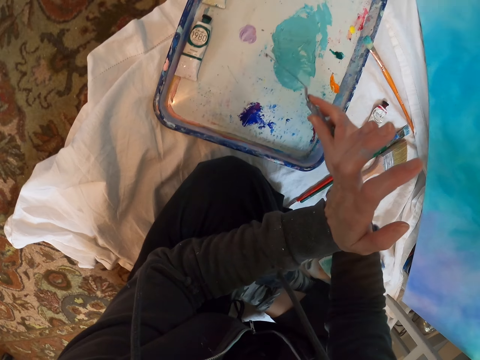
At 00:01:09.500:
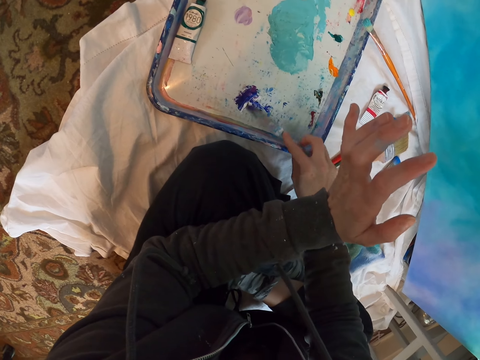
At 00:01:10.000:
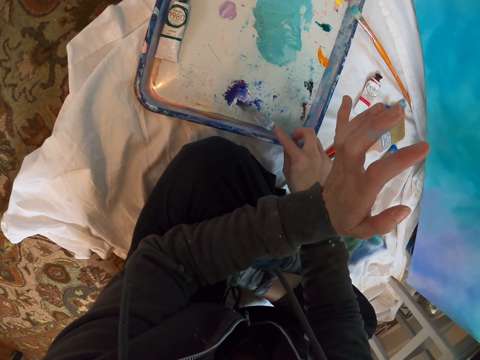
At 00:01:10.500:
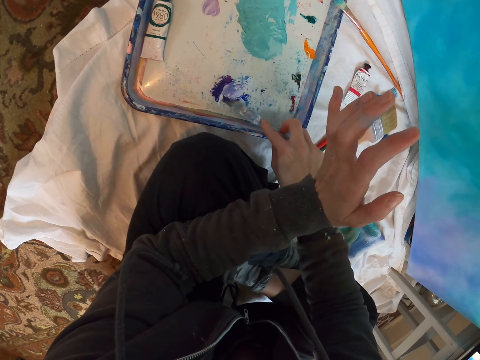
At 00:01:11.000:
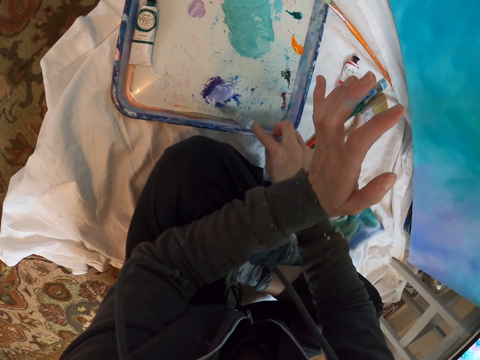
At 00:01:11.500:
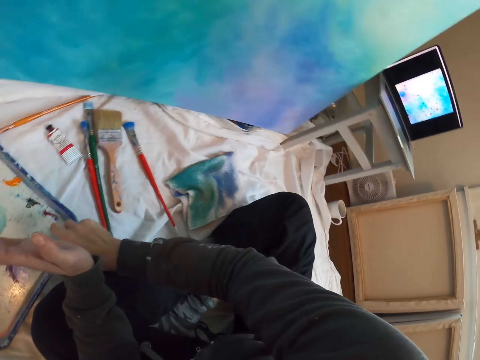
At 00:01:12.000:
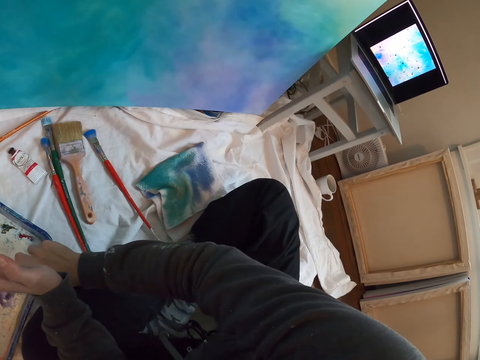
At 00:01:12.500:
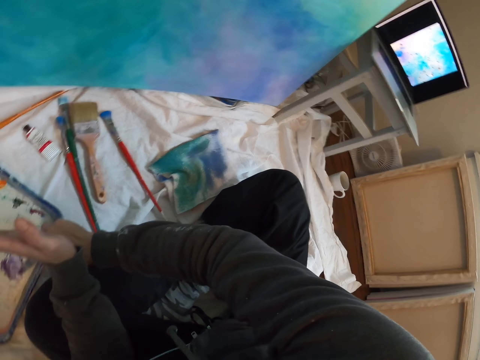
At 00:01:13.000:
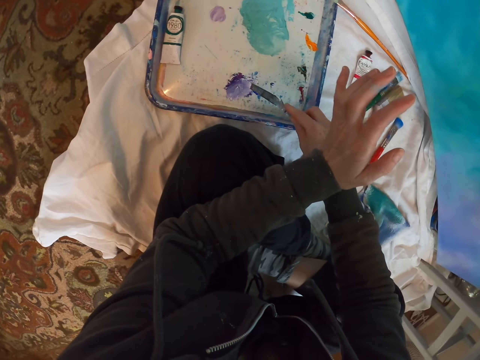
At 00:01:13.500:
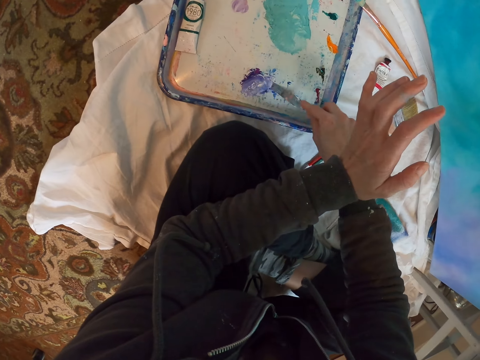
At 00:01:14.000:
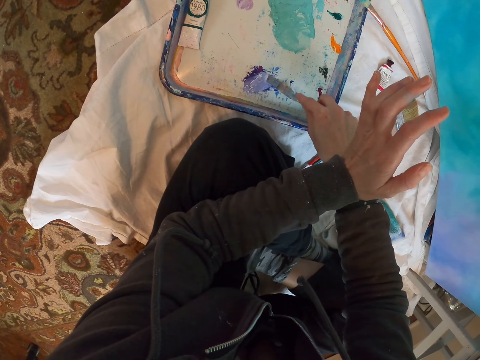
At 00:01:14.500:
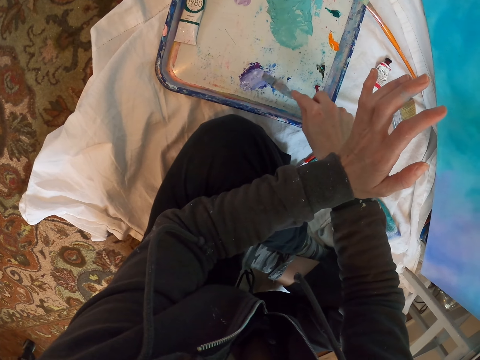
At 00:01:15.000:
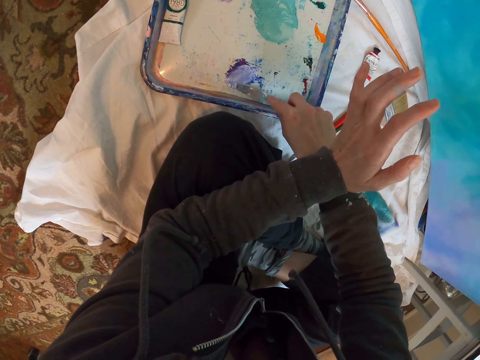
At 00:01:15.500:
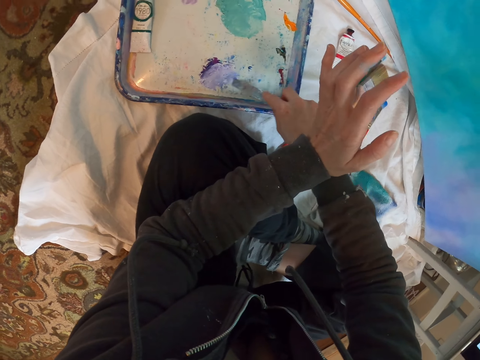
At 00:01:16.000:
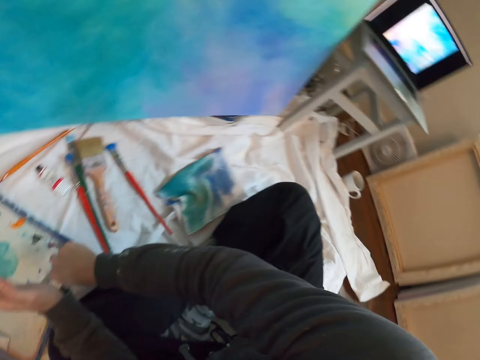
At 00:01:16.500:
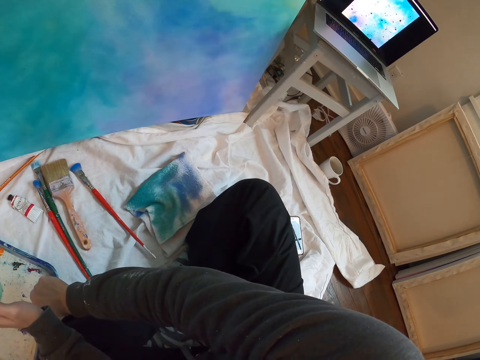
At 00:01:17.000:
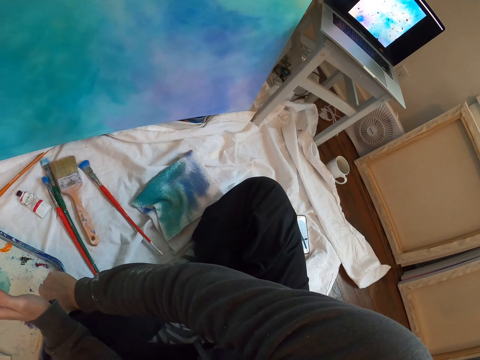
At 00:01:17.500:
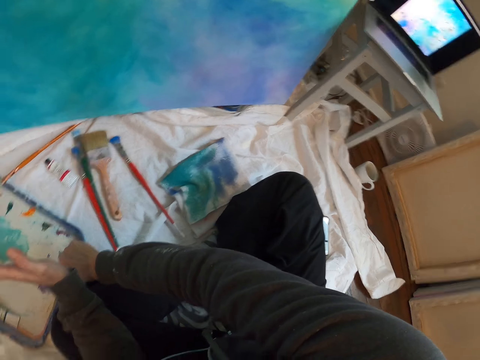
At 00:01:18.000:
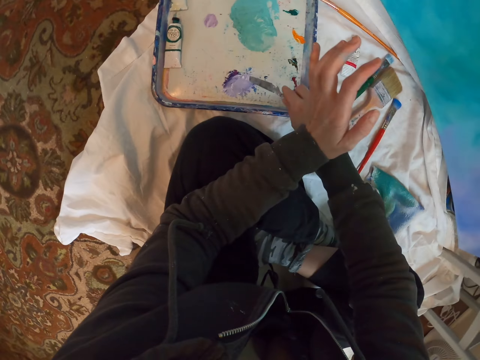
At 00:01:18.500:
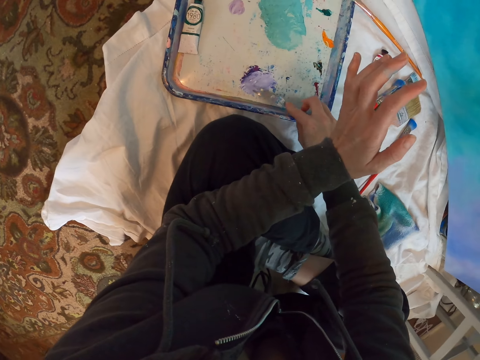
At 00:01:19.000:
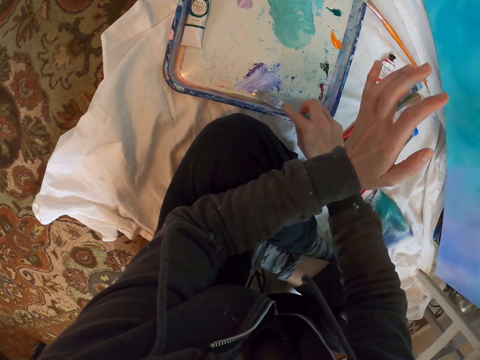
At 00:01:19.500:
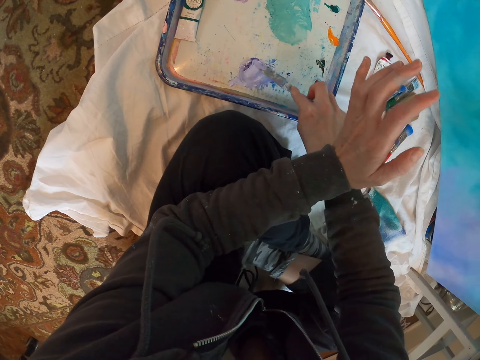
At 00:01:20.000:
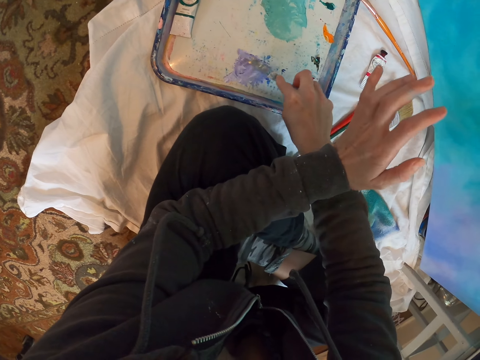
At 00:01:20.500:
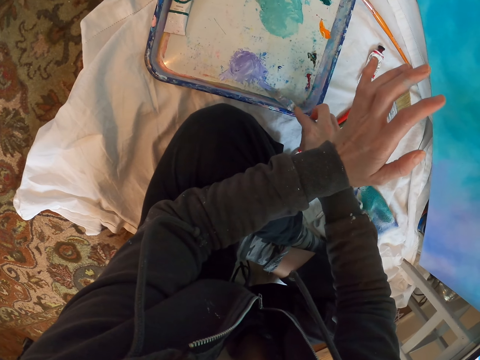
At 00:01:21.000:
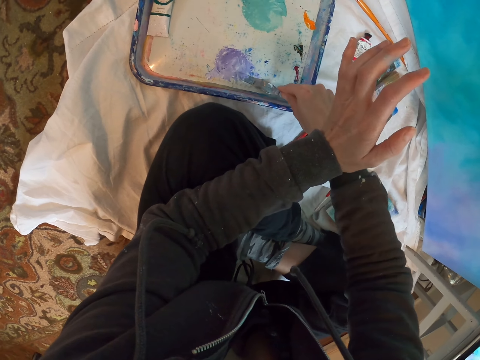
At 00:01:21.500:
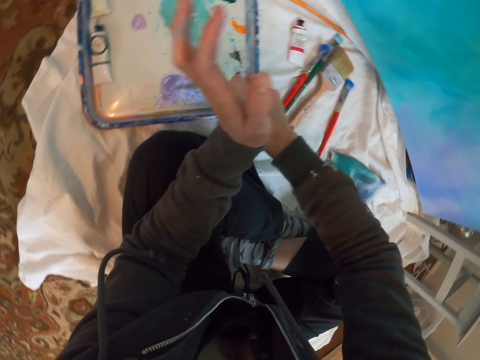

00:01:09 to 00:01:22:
The camera wearer looks at the laptop. They mix the paint on the paint palette. They look at the laptop. They mix the paint on the paint palette.

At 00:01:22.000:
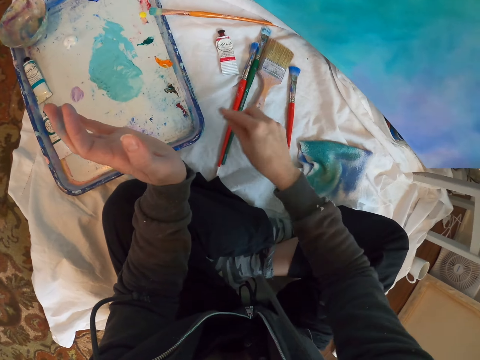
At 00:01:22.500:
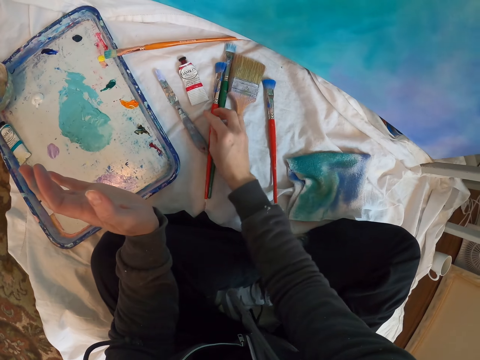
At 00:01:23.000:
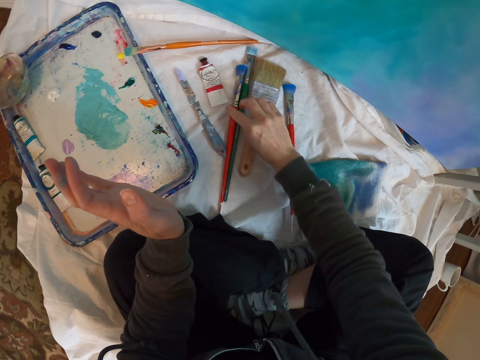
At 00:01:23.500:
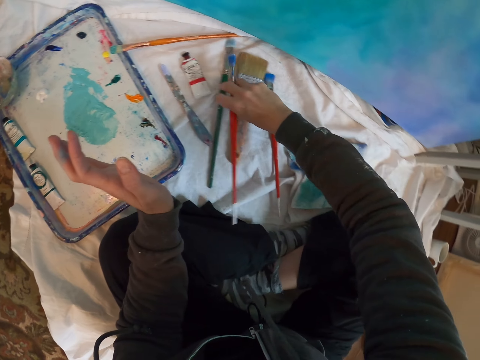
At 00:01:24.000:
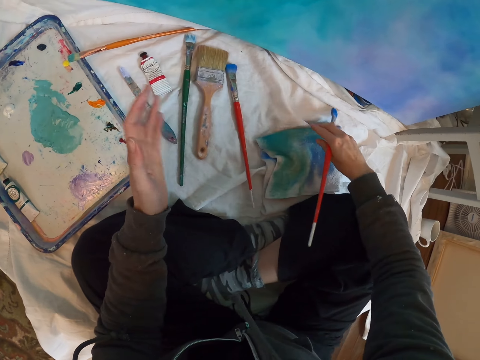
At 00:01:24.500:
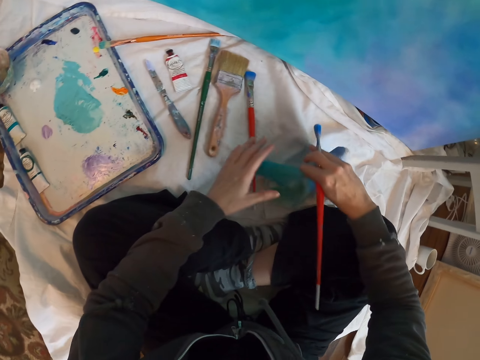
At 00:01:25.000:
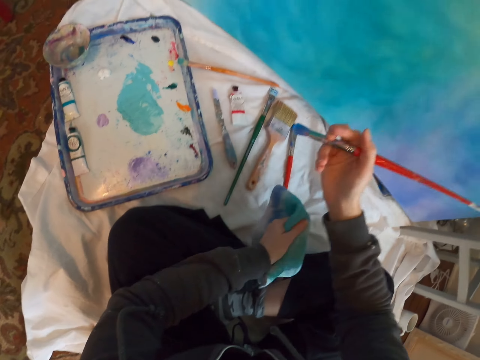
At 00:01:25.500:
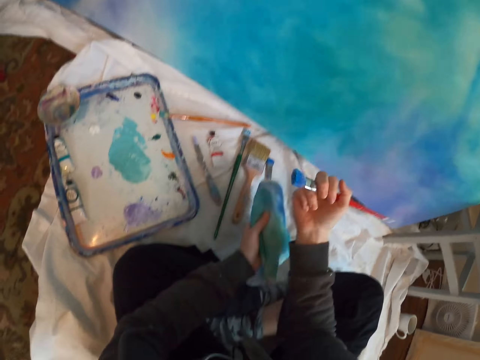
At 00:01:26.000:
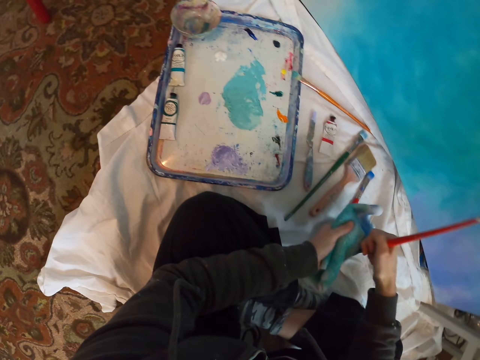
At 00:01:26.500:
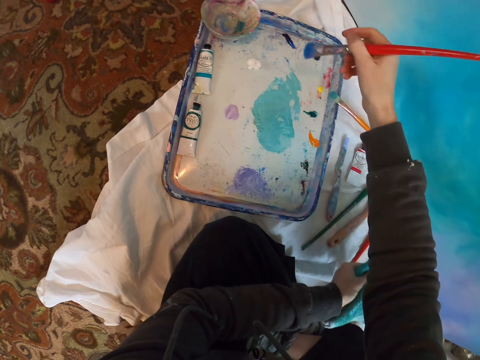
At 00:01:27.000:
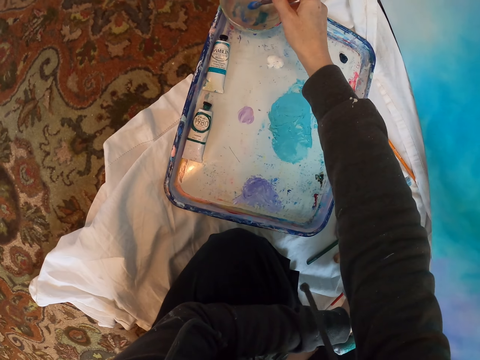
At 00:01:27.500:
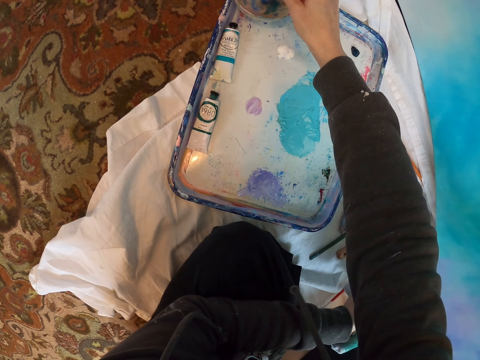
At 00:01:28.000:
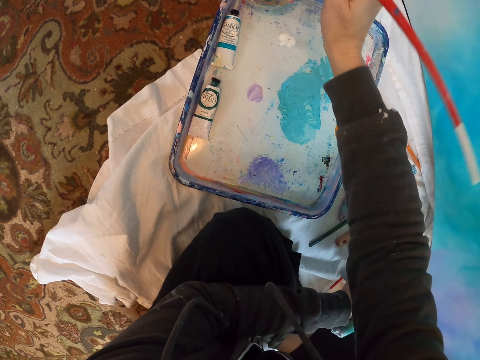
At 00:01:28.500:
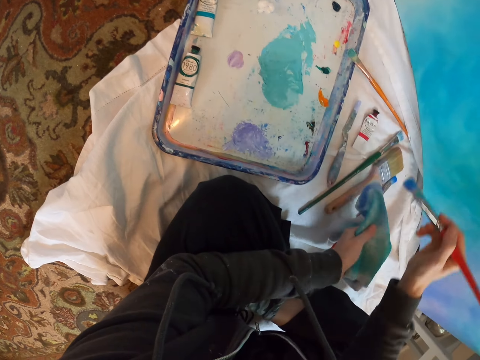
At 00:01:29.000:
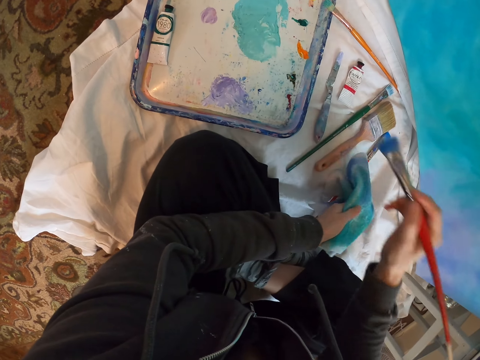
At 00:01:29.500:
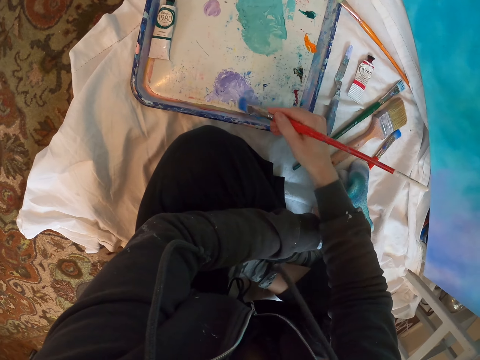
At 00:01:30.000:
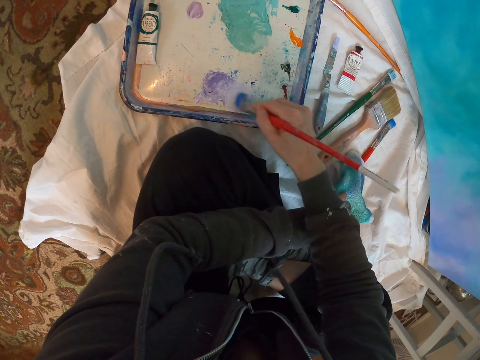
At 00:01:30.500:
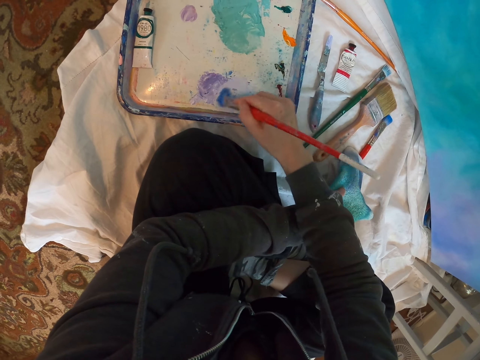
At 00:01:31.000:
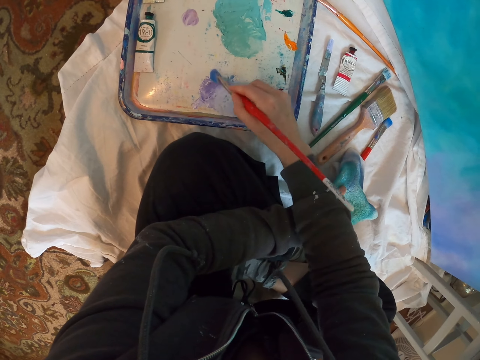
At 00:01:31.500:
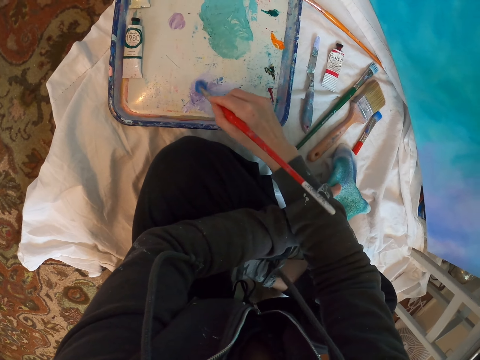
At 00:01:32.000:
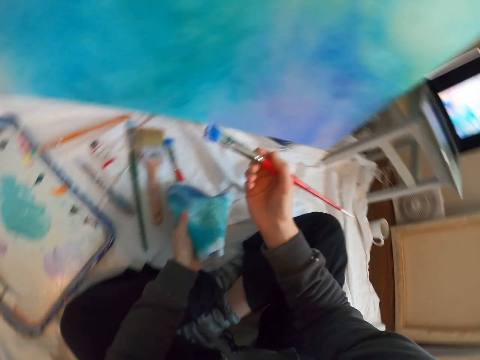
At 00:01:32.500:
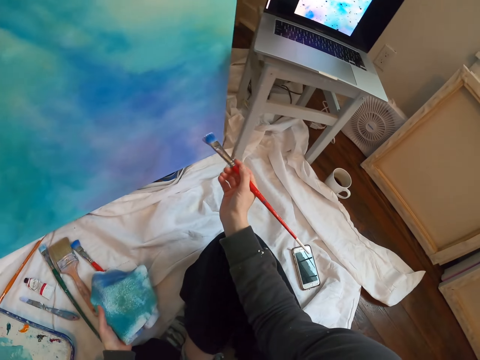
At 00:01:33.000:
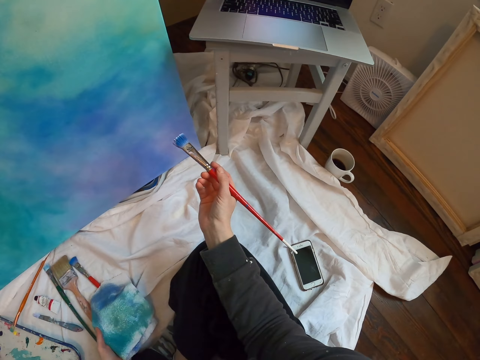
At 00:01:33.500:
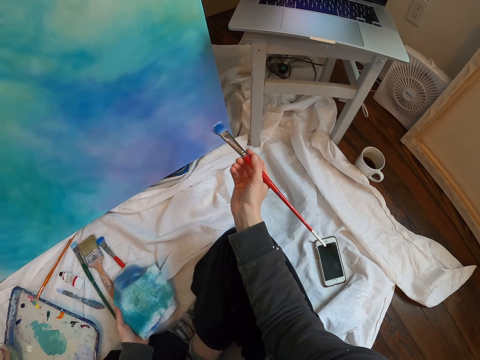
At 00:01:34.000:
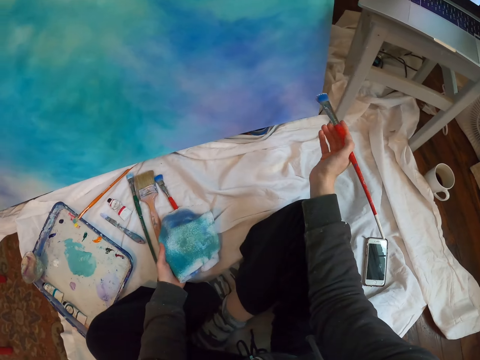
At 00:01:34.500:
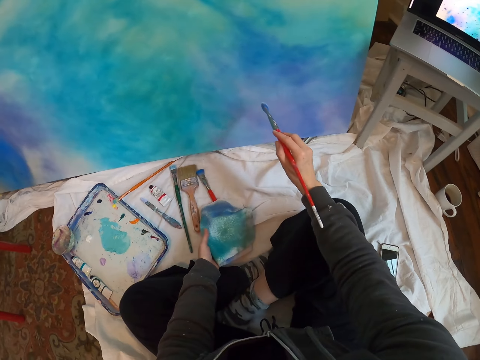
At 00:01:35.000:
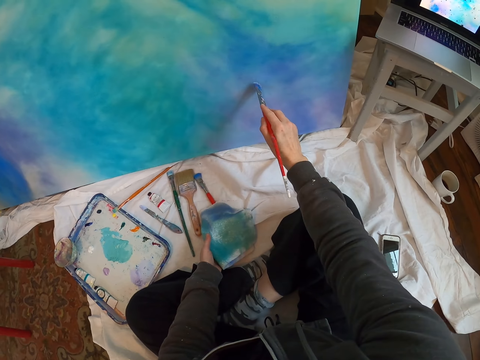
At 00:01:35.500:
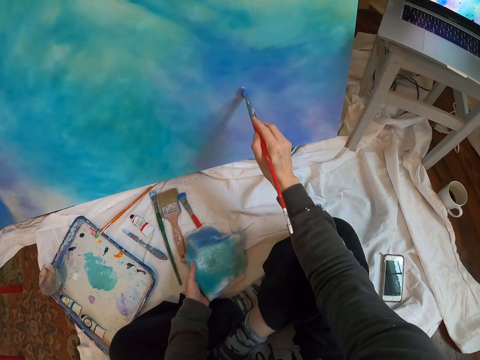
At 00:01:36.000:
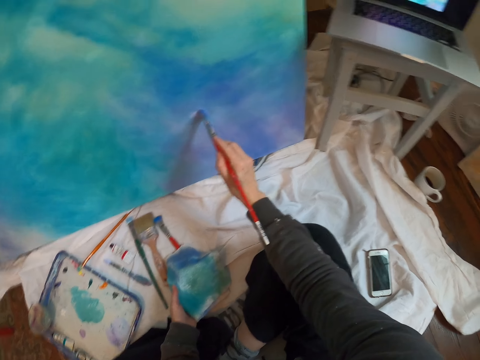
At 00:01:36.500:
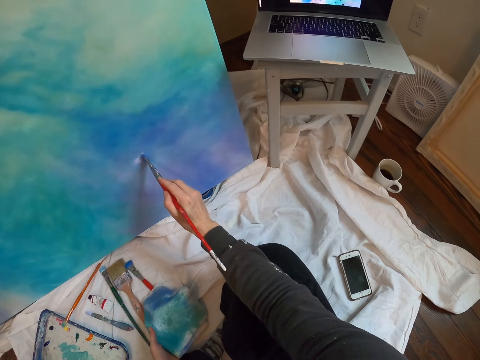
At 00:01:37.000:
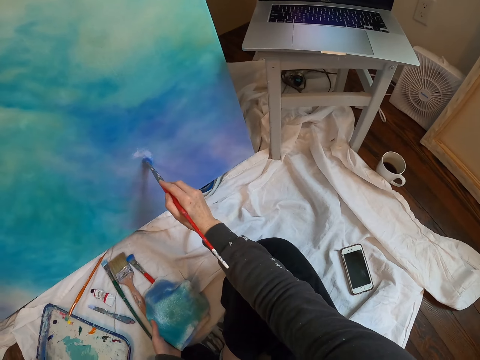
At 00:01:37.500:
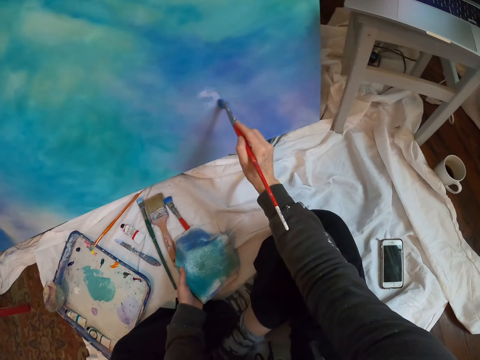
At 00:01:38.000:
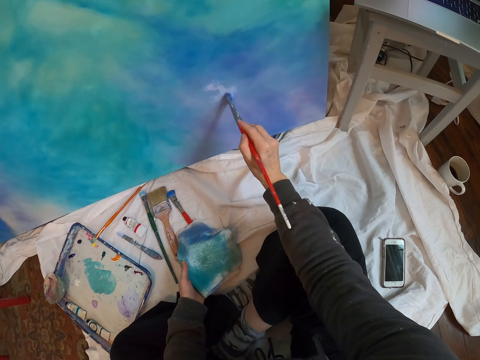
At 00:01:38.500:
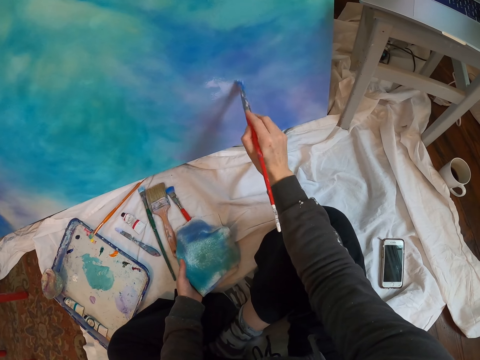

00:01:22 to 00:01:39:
The camera wearer places the spatula on the cloth. They pick up a paint brush. They move the paint towel. They pick up the towel. They wipe the brush. They take paint from the paint can. They dip the brush in liquid. They wipe paint on the towel. They take paint with the painting brush. They mix the paint. They paint art with the painting brush. They look at the laptop. They paint the paint board.
